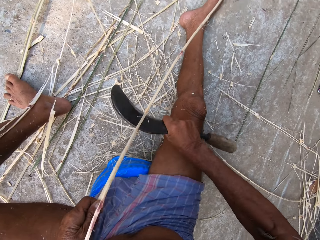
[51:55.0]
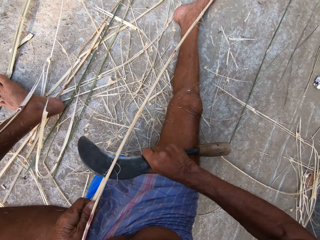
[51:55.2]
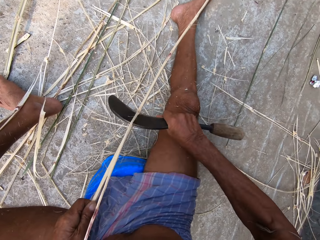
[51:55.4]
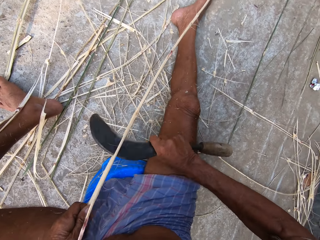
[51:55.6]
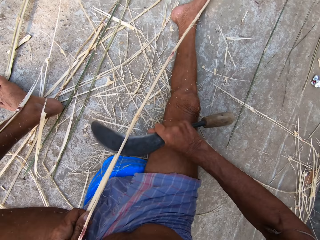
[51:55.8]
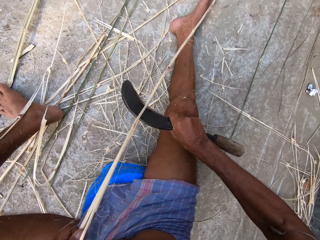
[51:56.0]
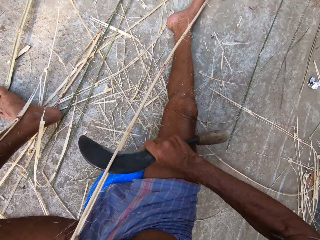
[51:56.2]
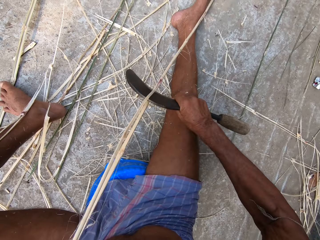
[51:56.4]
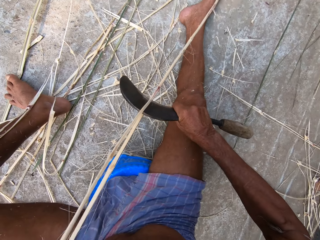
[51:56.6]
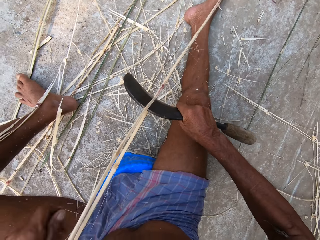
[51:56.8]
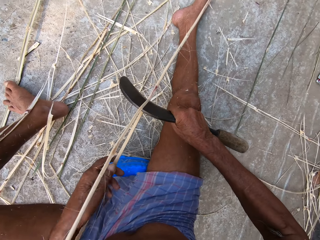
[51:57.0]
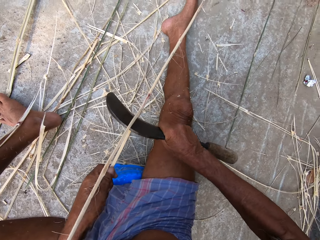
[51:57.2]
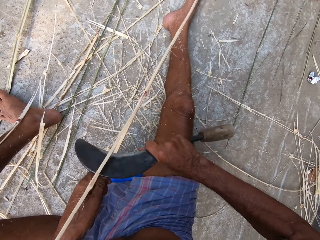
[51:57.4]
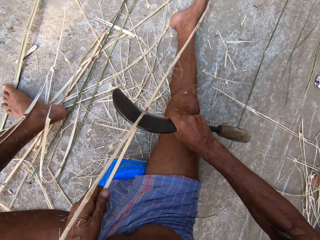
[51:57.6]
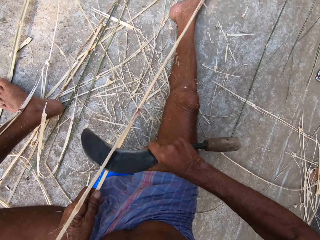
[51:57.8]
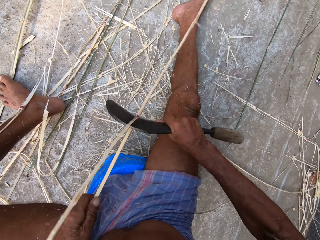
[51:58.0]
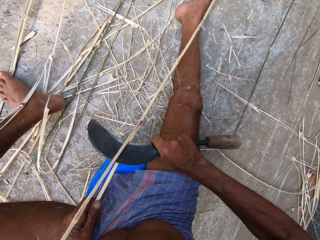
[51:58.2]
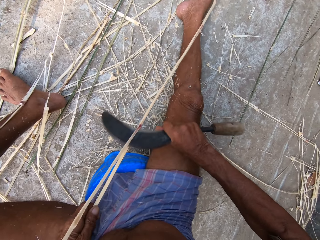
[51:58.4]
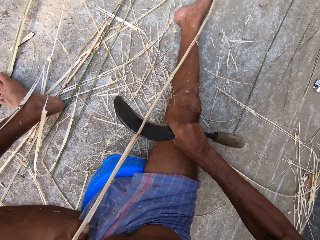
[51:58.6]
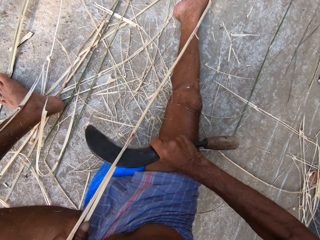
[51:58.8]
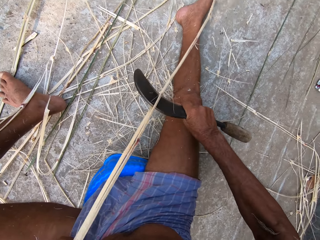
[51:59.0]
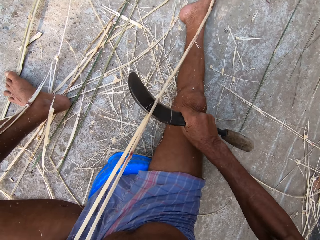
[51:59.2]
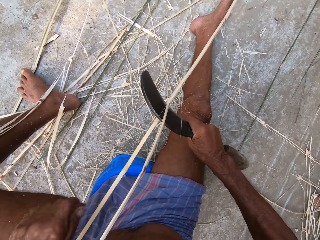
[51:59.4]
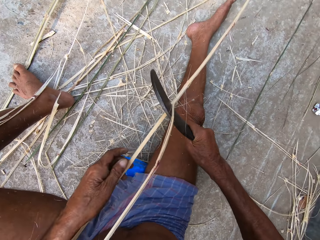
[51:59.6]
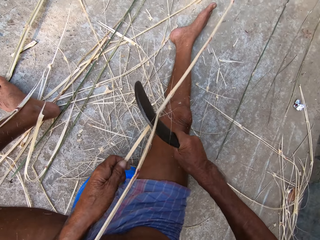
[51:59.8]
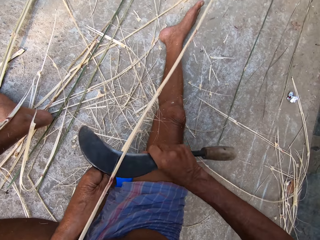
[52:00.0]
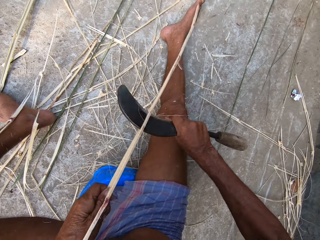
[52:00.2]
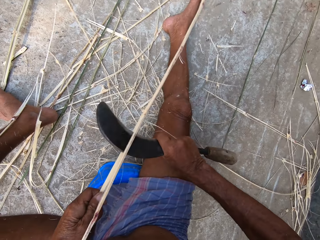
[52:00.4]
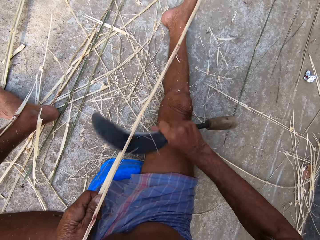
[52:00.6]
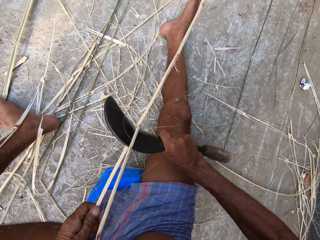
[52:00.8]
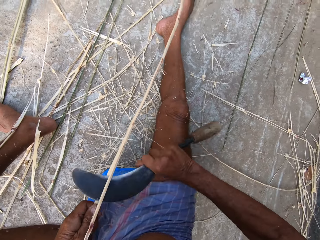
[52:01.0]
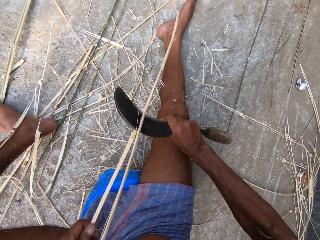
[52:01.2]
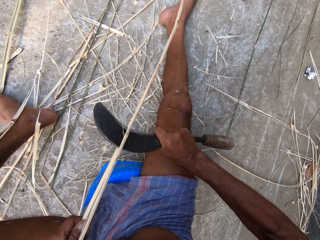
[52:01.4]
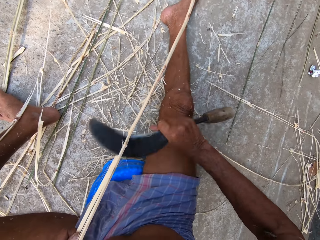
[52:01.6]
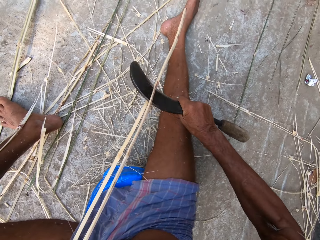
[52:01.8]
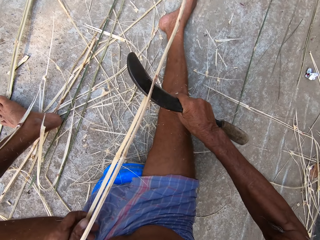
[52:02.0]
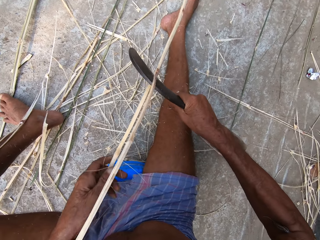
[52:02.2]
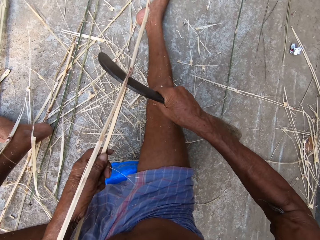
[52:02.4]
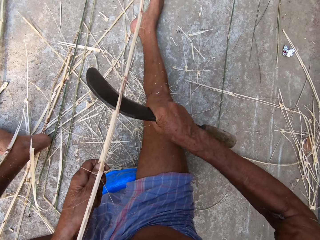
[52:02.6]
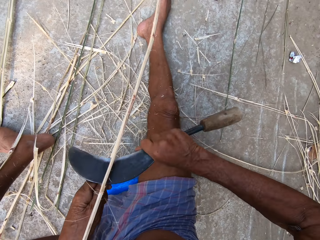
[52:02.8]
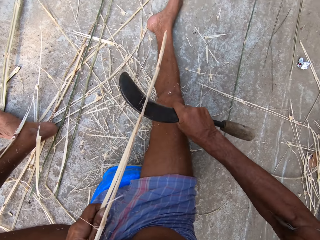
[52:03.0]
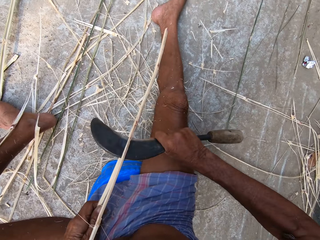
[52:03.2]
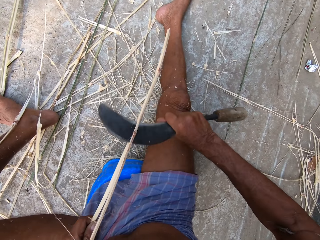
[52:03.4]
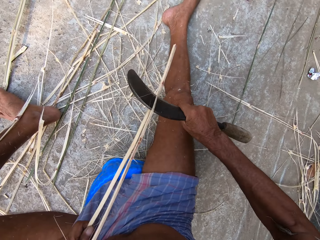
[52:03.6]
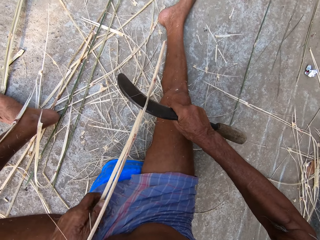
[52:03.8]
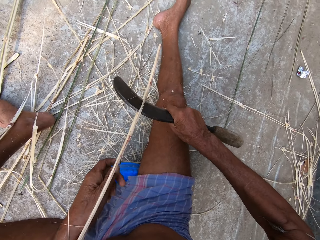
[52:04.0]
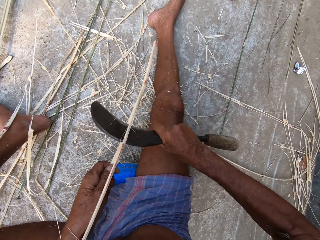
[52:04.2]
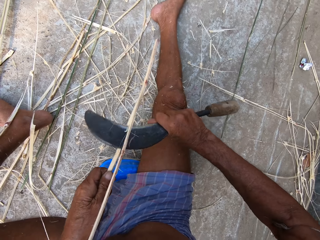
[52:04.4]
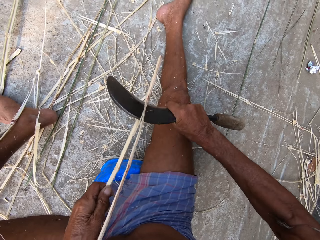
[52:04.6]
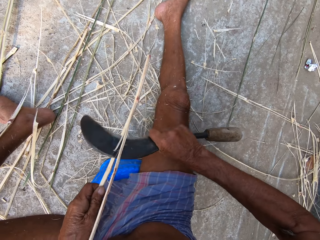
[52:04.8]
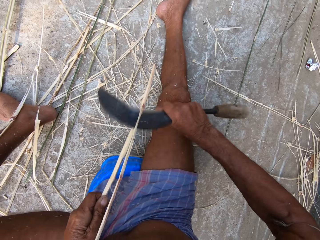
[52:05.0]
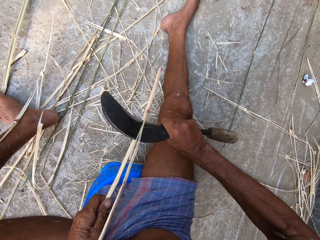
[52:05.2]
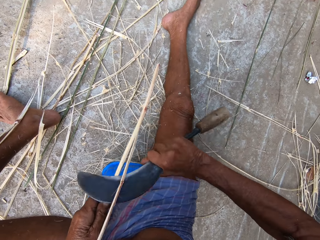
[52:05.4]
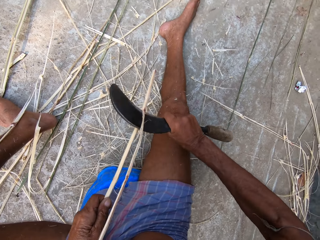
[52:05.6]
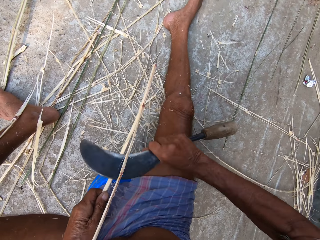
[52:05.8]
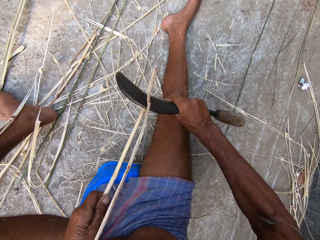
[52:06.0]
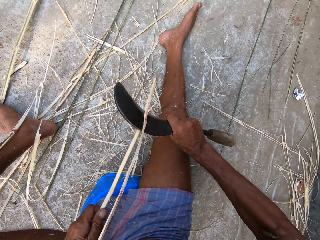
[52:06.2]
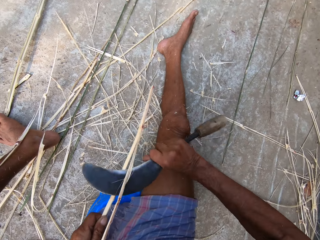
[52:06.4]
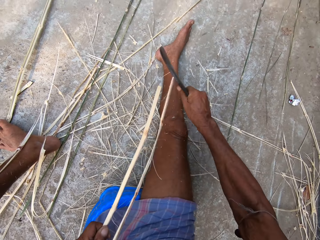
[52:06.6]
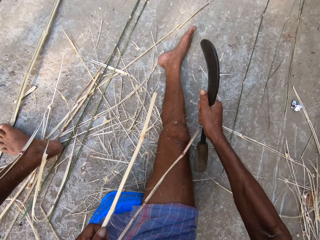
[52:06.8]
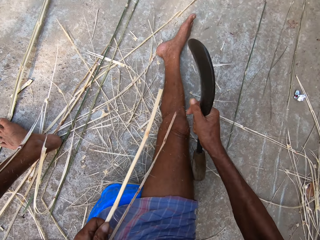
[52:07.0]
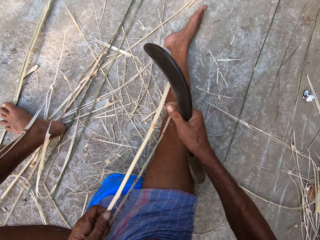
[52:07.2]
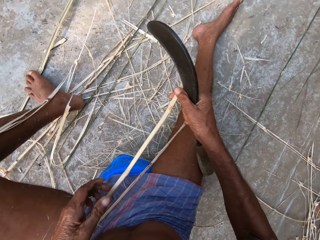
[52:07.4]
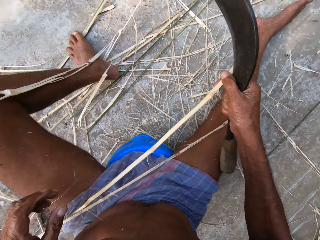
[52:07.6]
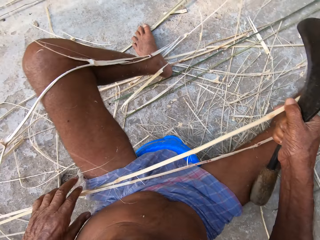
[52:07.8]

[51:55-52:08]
The camera wearer peels the bamboo stick. They peel the bamboo stick repeatedly.

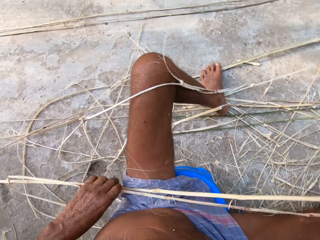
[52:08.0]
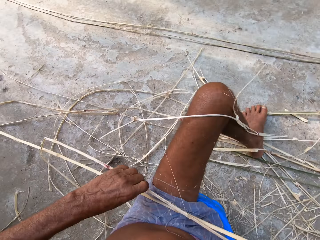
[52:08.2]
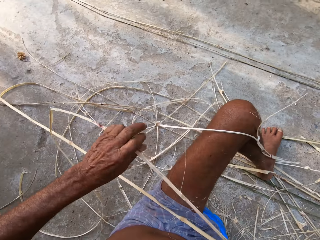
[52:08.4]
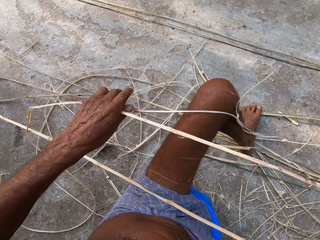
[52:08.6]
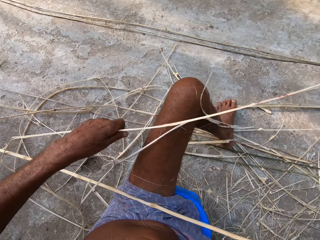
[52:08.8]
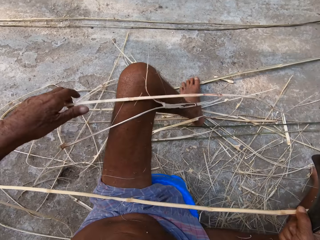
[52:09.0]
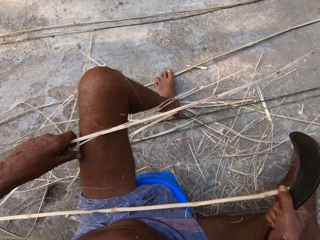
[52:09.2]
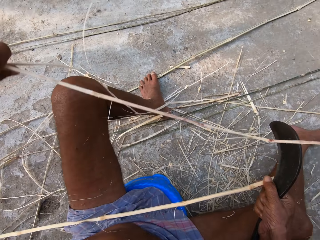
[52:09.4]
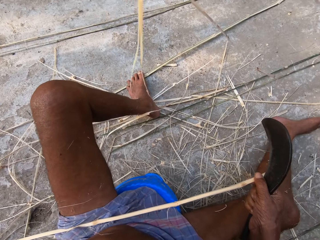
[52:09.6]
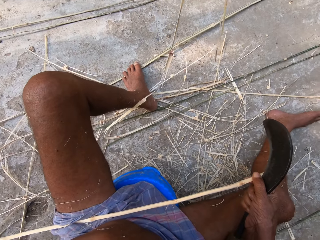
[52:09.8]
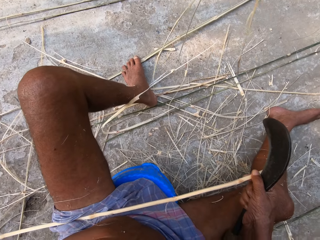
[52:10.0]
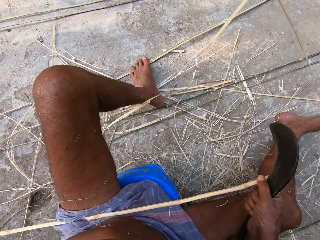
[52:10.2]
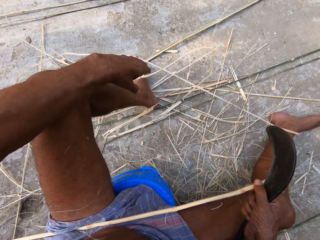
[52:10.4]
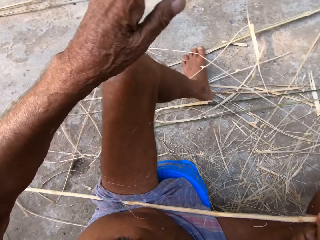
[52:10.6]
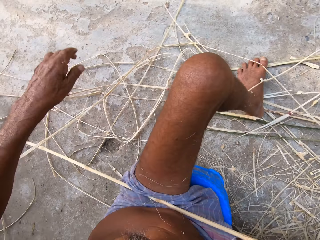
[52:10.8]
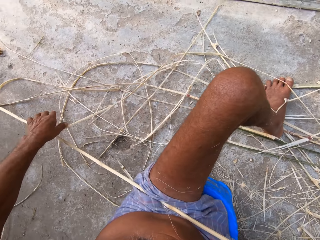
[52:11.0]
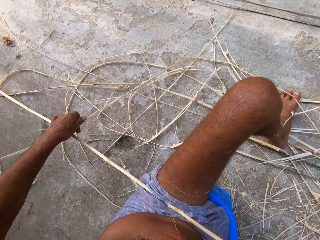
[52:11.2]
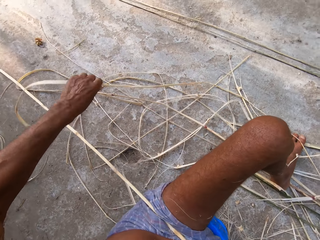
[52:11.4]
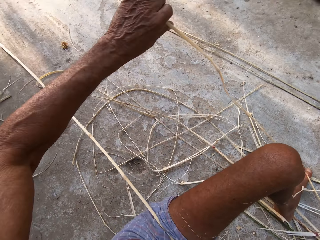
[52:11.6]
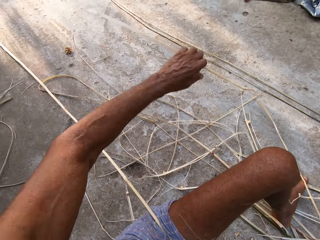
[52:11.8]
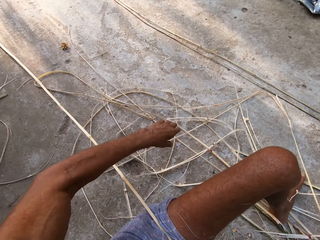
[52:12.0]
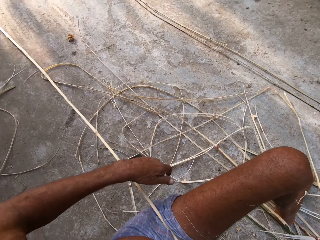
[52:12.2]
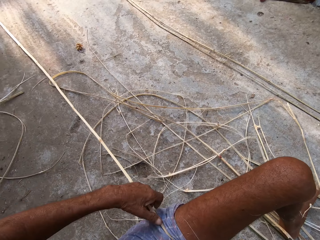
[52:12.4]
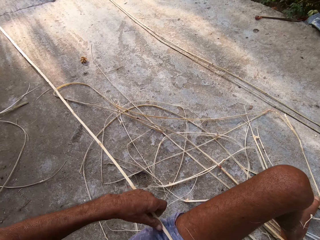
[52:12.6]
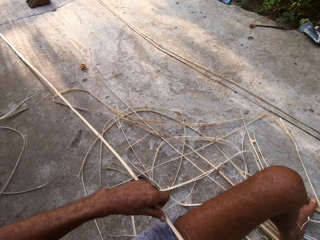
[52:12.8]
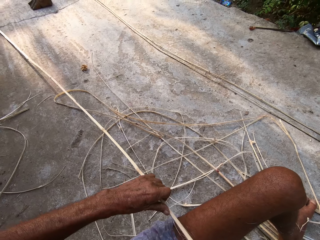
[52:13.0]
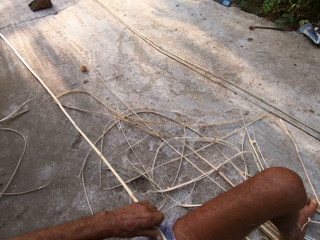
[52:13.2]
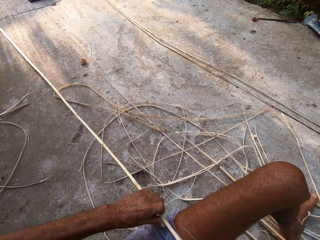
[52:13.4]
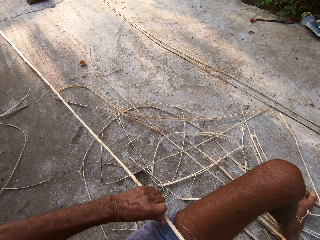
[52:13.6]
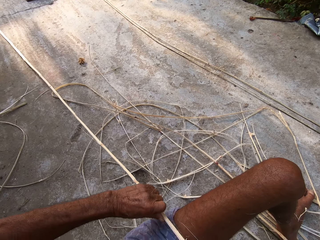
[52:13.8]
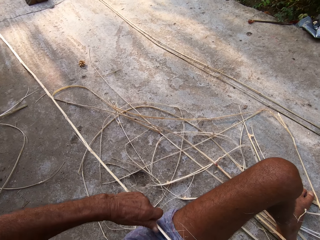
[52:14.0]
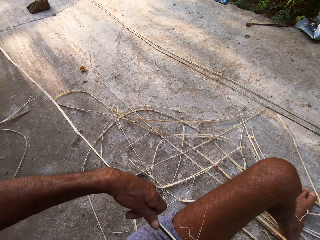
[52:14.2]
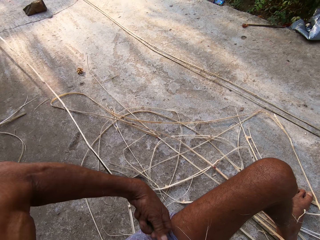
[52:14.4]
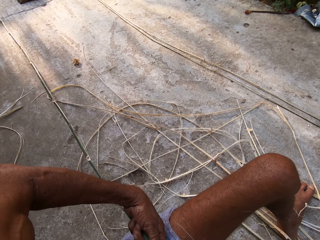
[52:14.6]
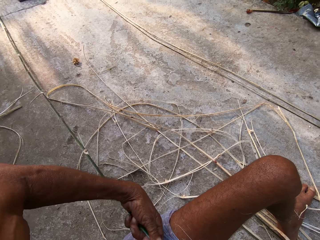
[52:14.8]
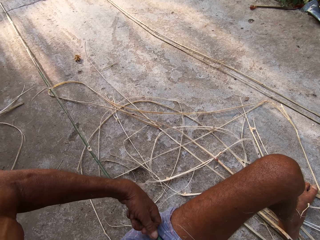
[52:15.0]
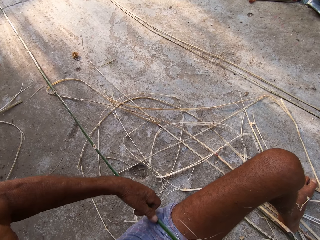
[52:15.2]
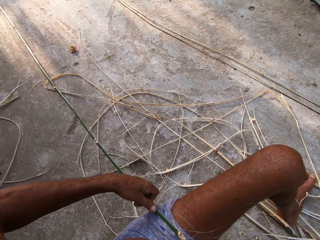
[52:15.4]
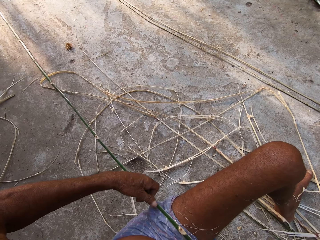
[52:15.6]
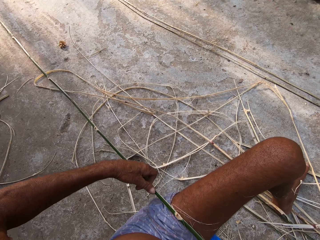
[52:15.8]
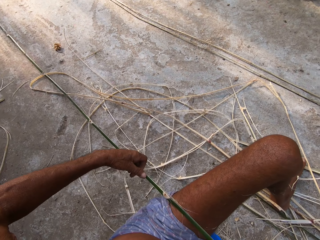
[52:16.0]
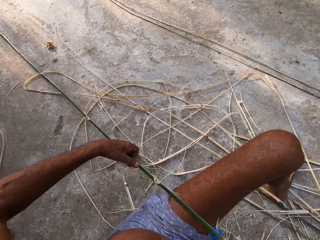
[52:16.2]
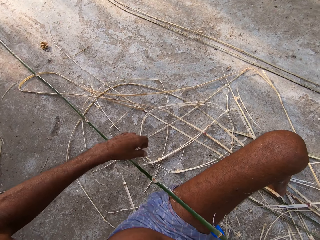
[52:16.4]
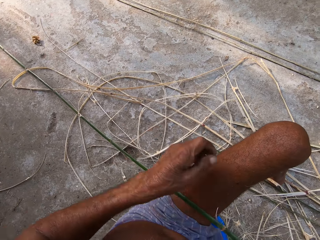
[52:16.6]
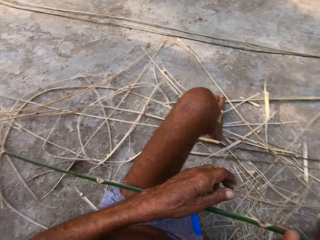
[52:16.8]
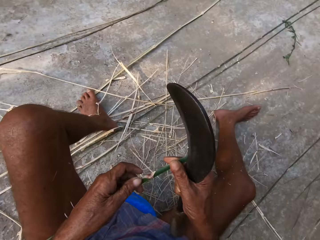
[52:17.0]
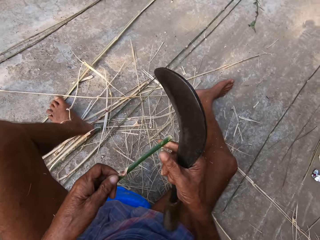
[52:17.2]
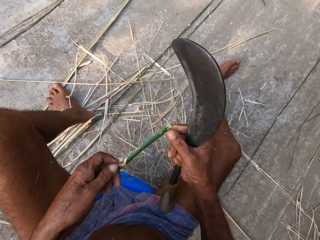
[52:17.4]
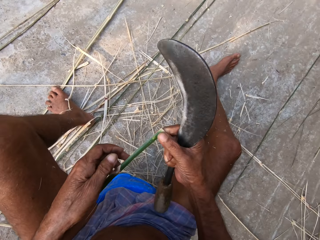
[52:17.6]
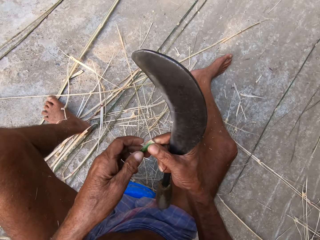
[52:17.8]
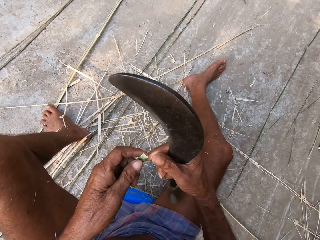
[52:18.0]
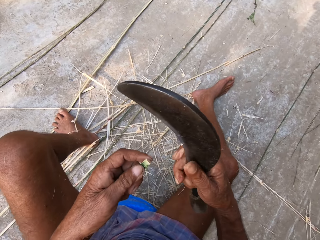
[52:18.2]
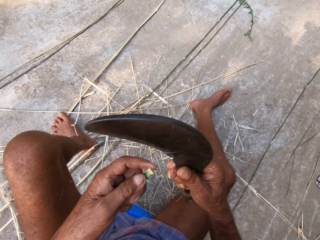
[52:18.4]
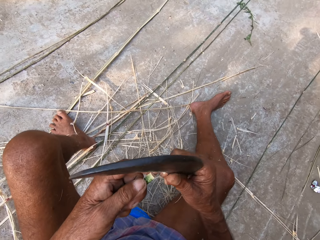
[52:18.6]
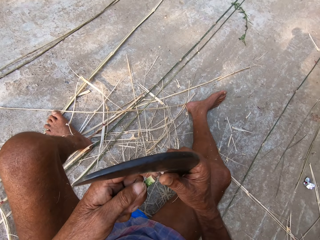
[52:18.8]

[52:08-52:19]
The camera wearer holds a bamboo strand with his left hand. He drops the bamboo on the floor with his left hand. He peels the bamboo stick. He holds the bamboo strand with his left hand. He drops the bamboo strand in his left hand on the floor. He holds the bamboo with his left hand. He turns the bamboo with his left hand.
